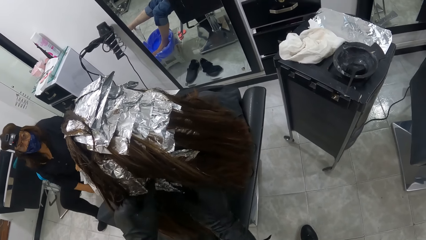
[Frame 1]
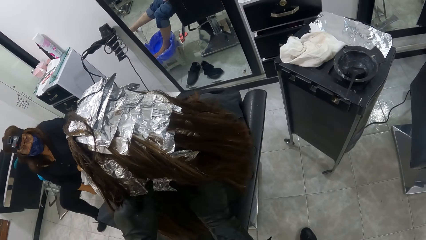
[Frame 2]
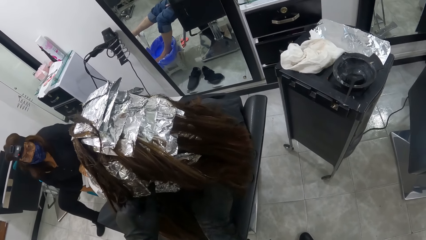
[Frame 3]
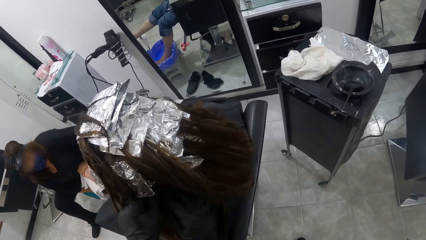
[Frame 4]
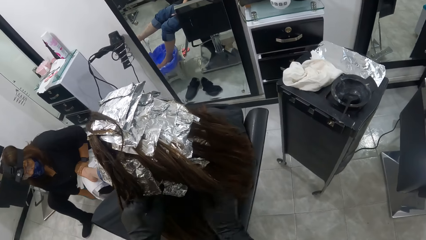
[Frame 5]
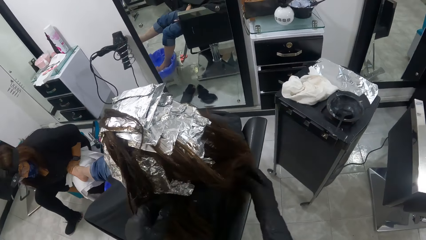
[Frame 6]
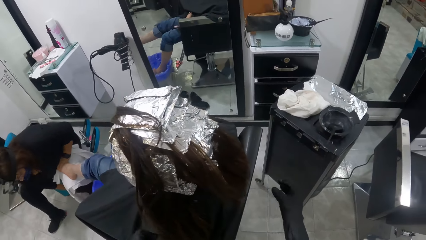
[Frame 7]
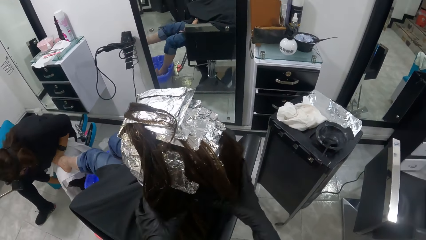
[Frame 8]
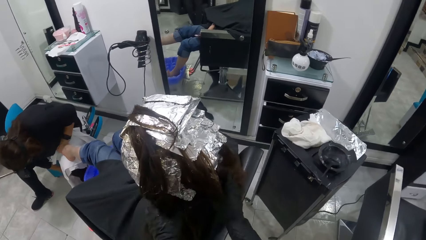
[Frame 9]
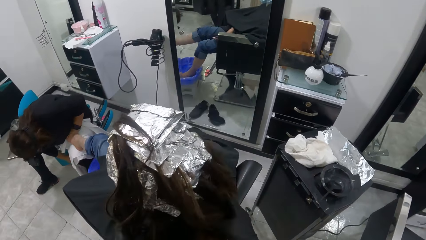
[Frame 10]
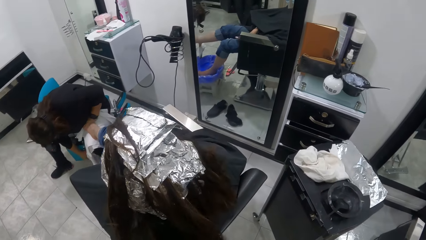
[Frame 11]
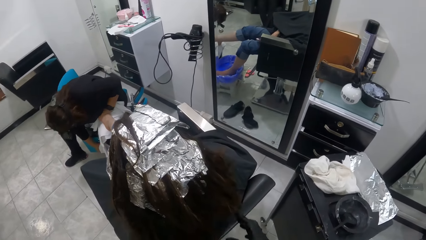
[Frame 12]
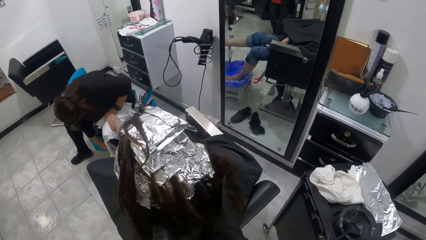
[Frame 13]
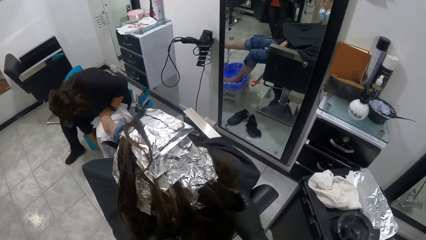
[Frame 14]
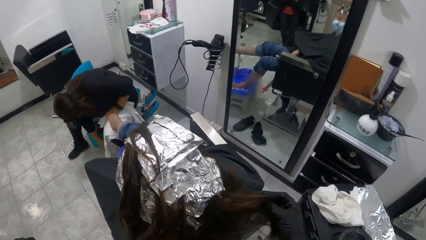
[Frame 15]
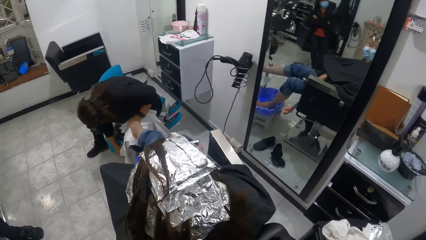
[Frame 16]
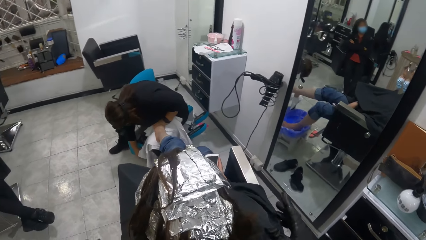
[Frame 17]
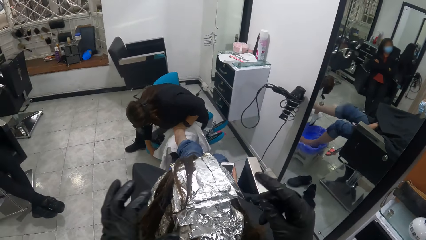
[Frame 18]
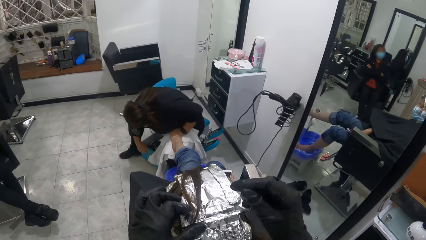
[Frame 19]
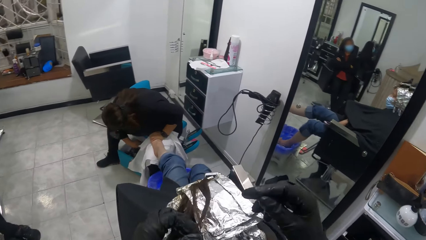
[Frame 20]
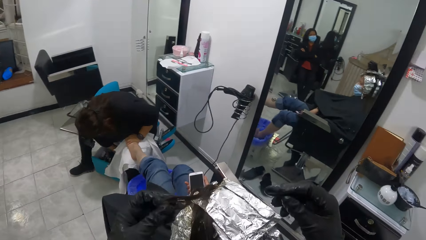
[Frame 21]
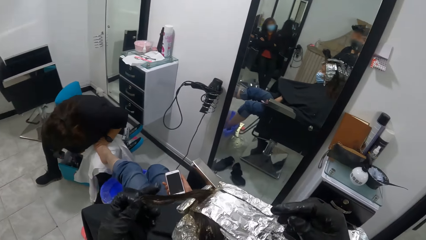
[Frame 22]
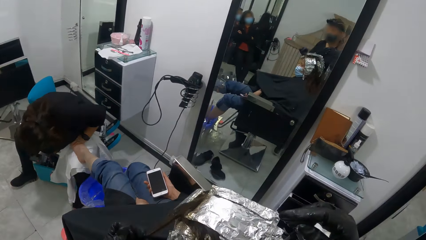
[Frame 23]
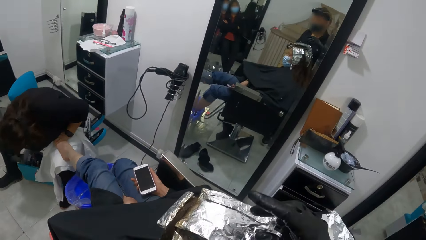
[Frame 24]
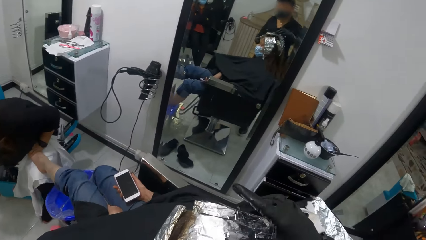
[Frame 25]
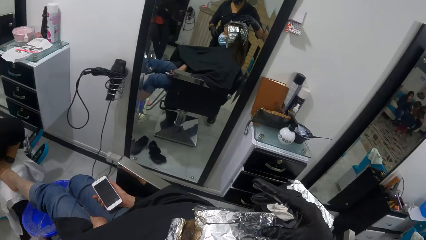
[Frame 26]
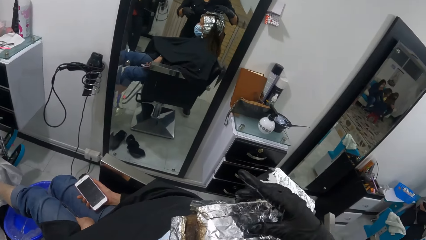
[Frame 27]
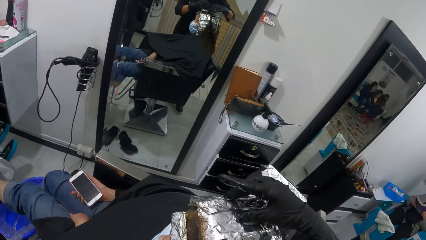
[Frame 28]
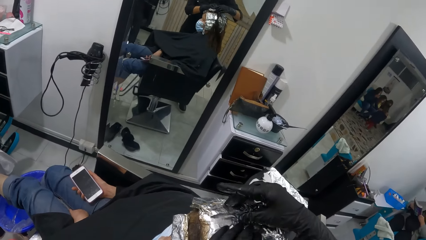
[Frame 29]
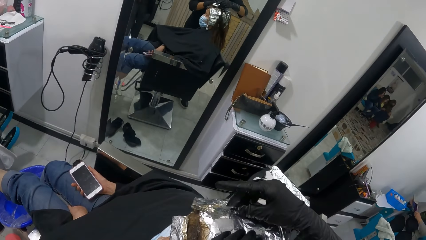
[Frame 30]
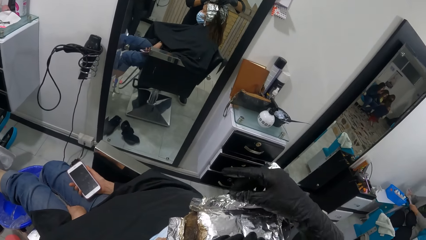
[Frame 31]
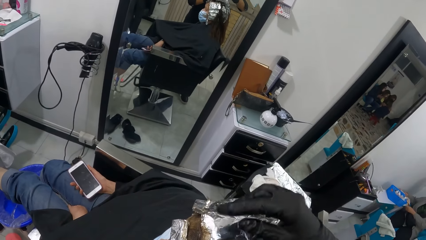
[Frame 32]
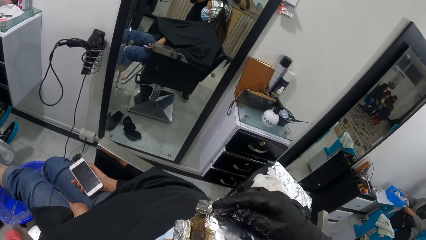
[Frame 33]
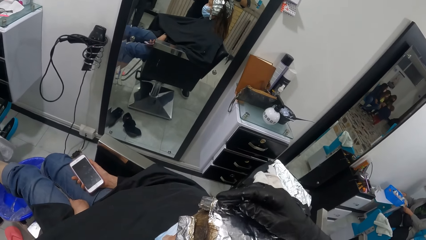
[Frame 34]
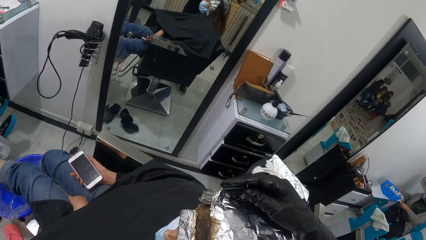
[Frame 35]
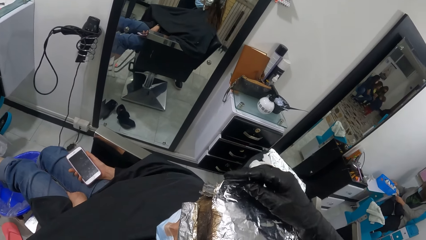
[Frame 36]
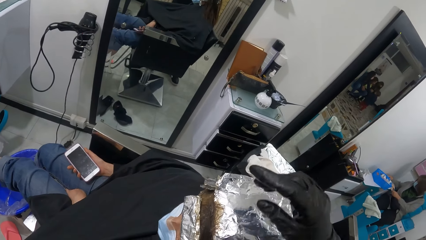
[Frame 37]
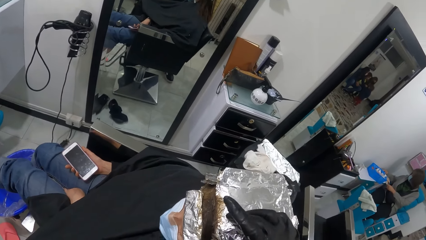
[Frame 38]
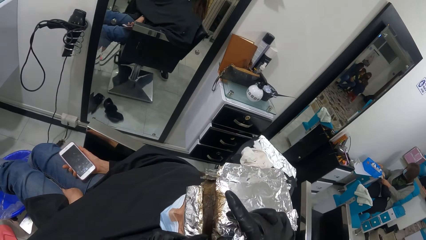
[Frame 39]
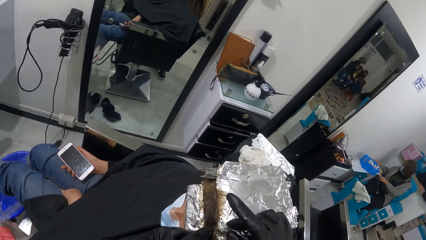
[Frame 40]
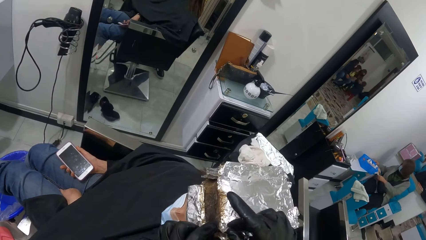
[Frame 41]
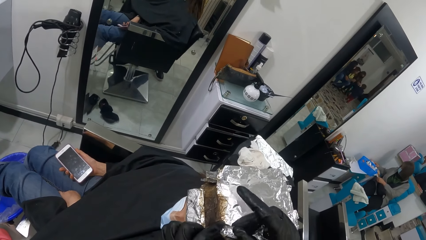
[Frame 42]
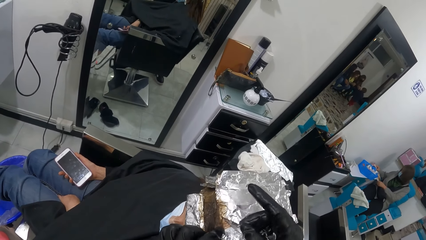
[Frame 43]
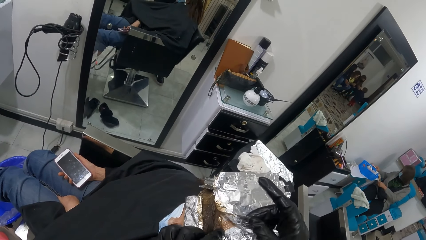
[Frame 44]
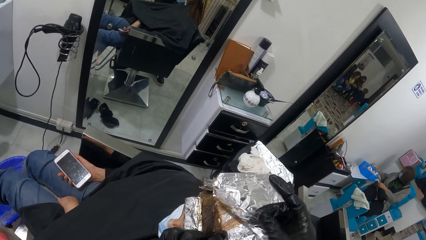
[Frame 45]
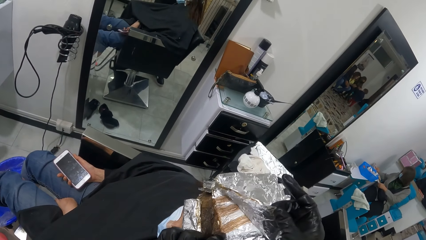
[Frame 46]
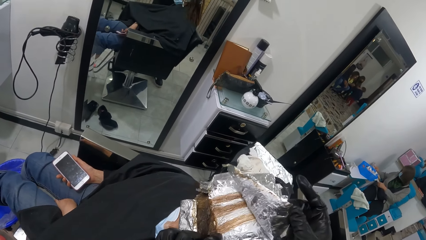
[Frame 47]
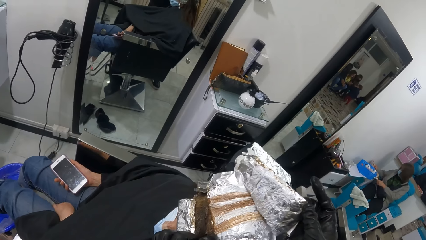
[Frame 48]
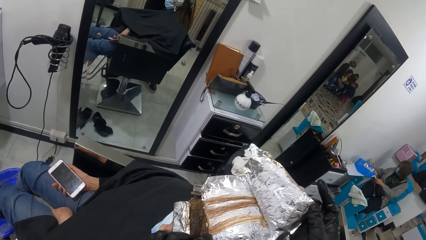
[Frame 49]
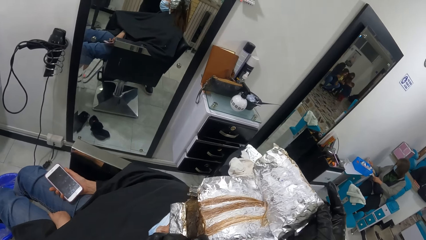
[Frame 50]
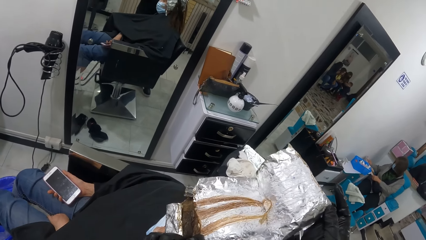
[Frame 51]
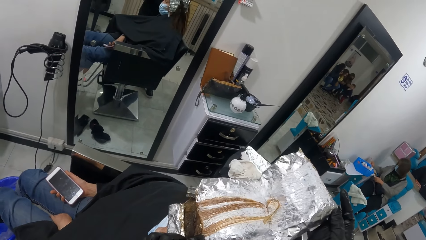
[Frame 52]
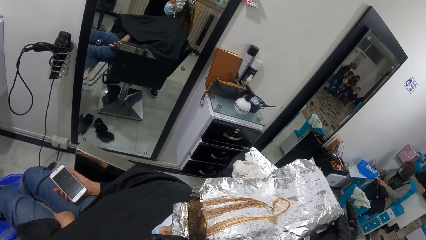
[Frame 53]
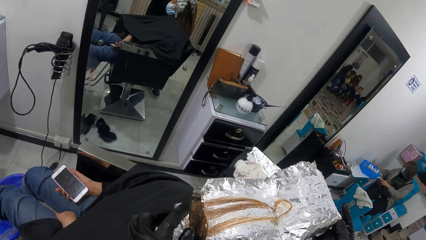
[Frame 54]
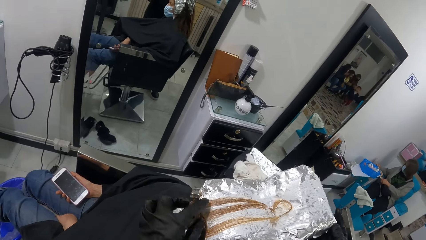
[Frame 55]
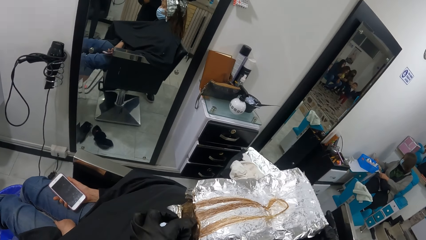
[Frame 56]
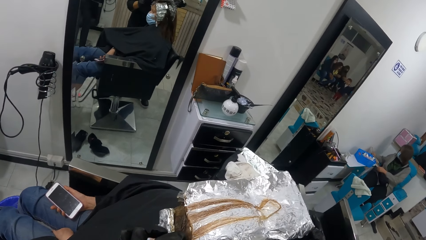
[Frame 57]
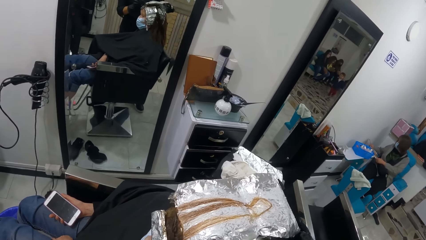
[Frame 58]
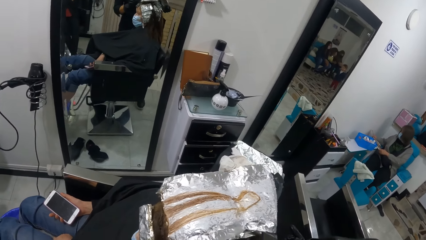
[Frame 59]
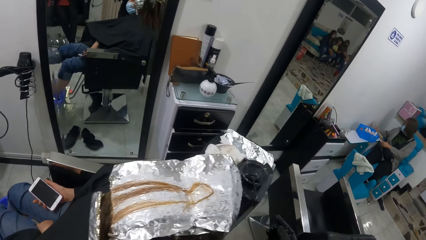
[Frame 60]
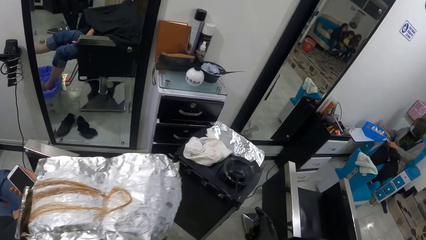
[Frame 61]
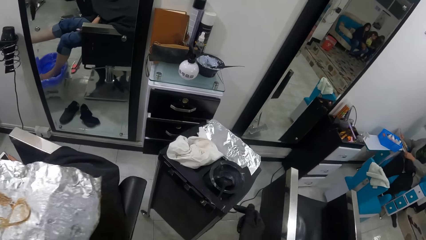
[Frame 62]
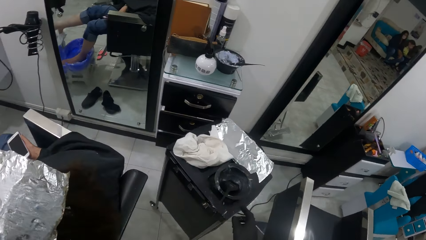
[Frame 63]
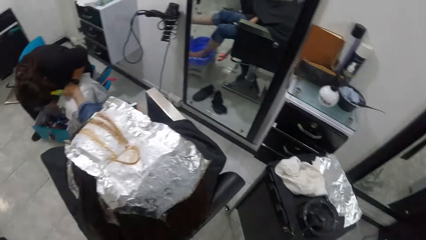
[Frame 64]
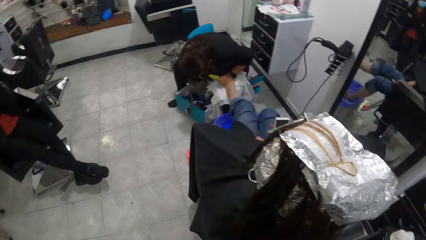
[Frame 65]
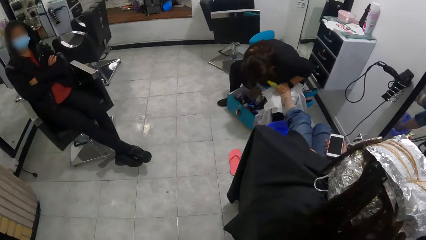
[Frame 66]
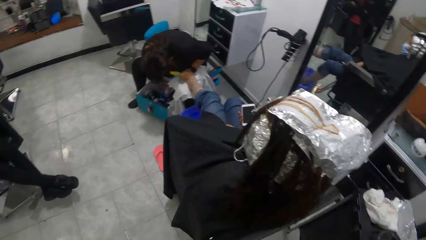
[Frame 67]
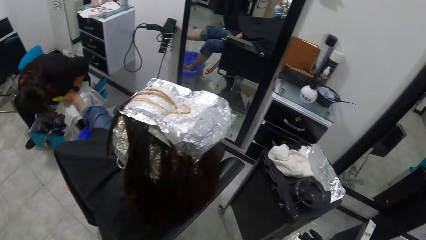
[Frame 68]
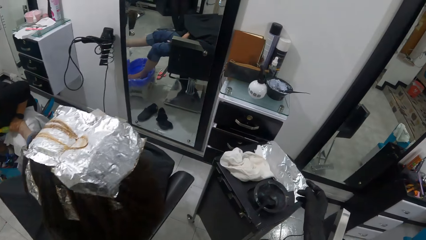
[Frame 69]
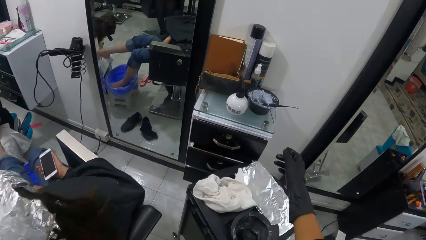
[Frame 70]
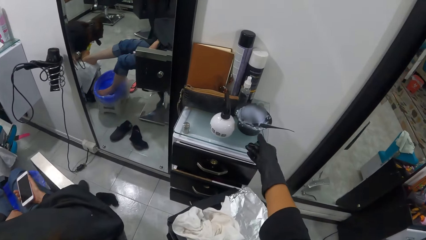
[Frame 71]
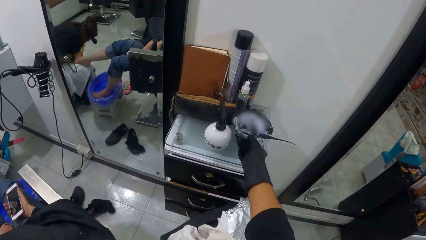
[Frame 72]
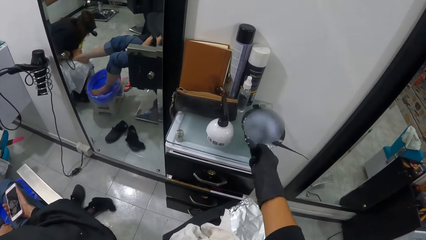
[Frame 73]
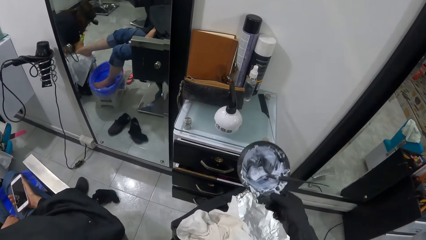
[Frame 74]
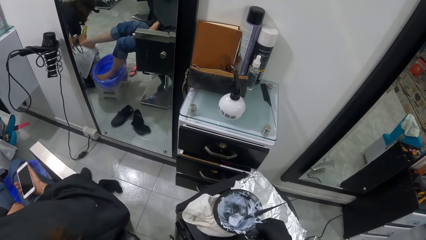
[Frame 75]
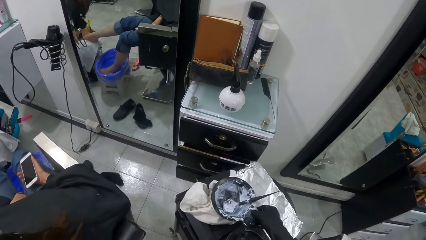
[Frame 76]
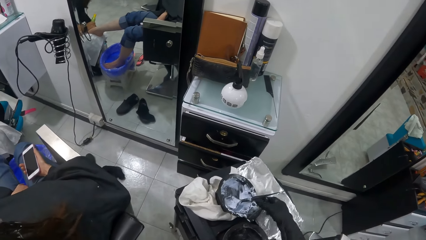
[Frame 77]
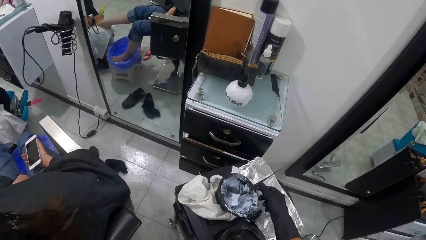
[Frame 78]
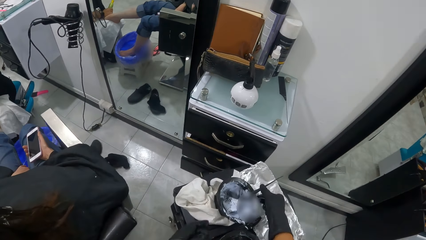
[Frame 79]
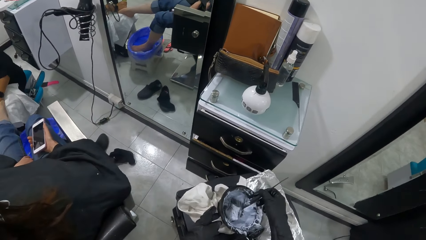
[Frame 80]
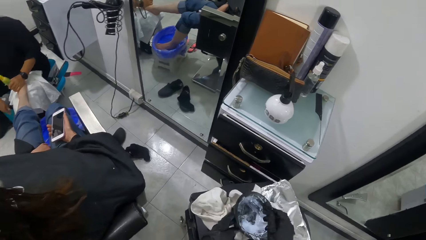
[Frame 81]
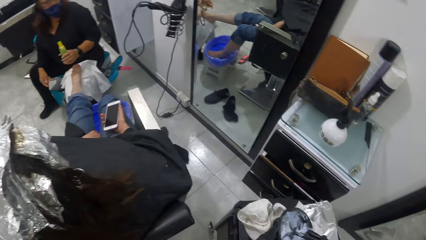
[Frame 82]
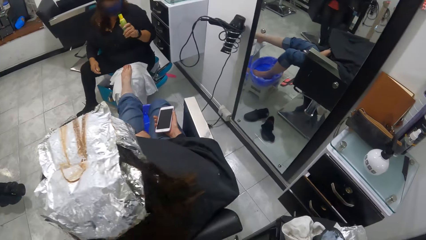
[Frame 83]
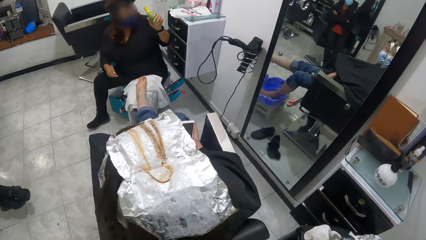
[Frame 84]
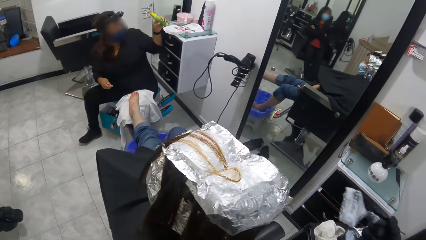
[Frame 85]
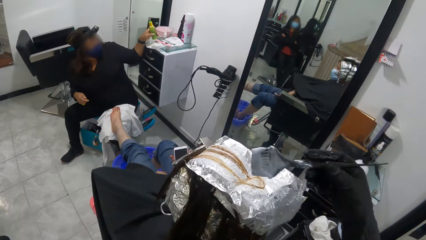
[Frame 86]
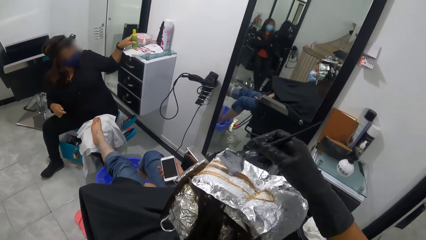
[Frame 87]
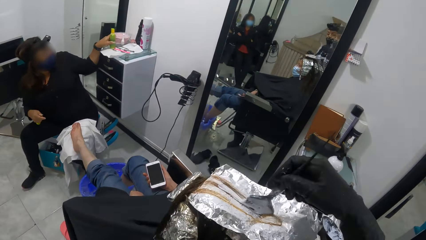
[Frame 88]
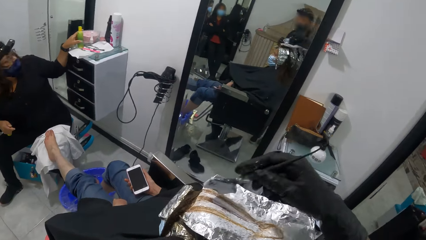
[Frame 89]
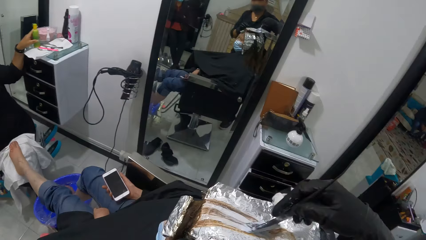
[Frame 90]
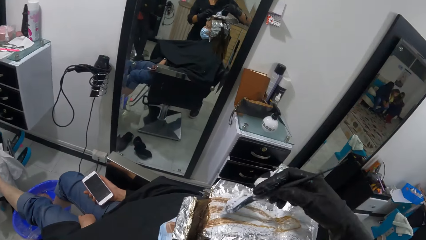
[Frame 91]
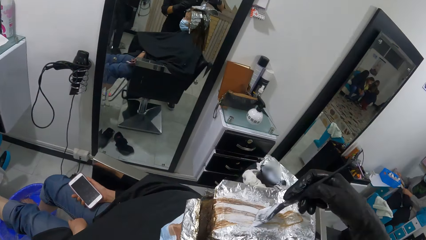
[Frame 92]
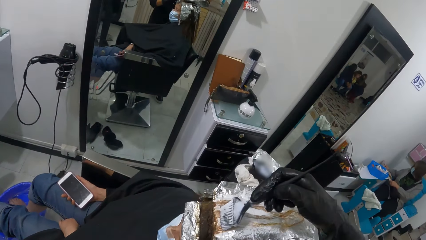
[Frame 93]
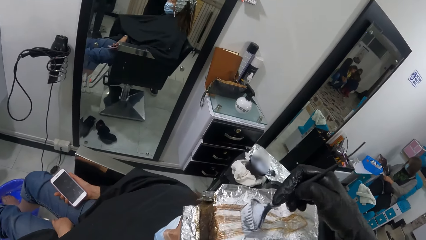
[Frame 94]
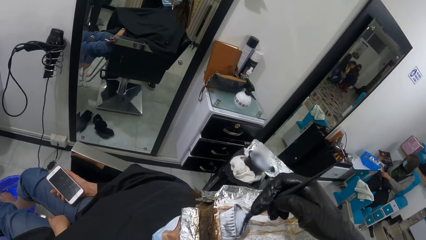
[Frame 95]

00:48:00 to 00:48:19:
The camera wearer touches the hair. A woman bends. The camera wearer unfolds the aluminium foil. She looks around. She picks up a black container on a shelf with her right hand. She places the black container on the table with her right hand. She picks up a tint brush from the black container with her right hand. She relaxes the woman's hair with the tint brush in her right hand. She applies dye to the hair.
